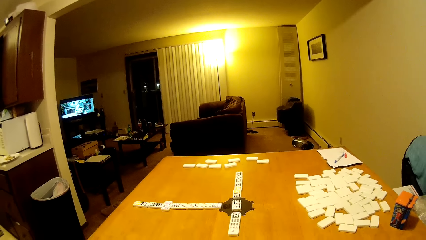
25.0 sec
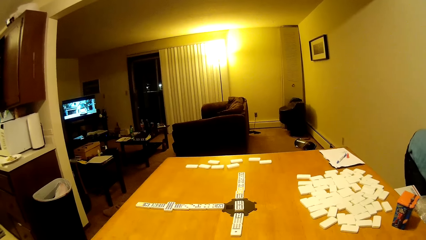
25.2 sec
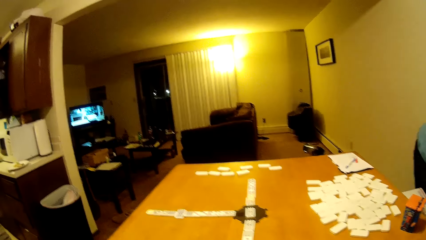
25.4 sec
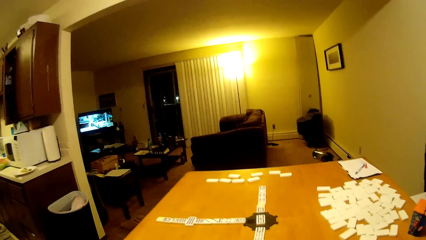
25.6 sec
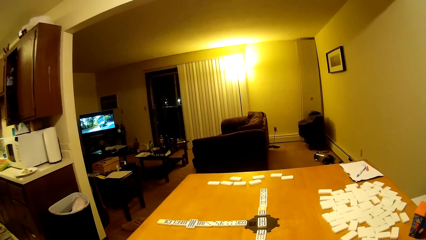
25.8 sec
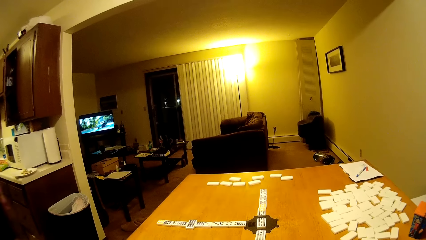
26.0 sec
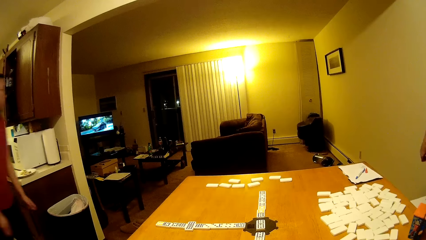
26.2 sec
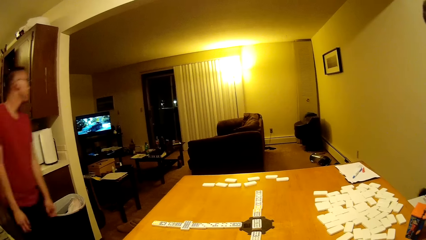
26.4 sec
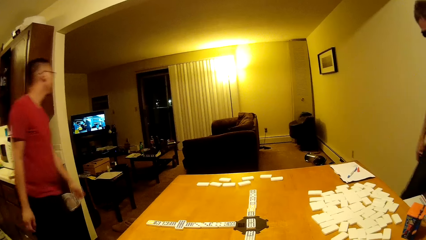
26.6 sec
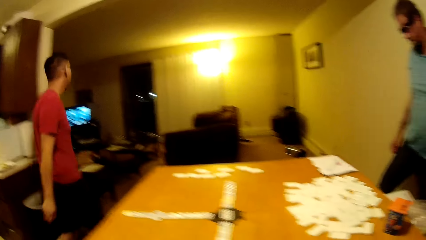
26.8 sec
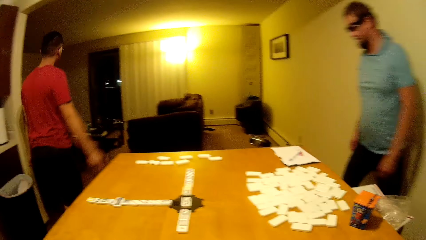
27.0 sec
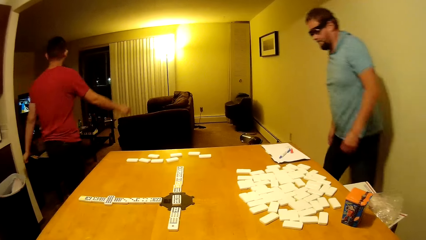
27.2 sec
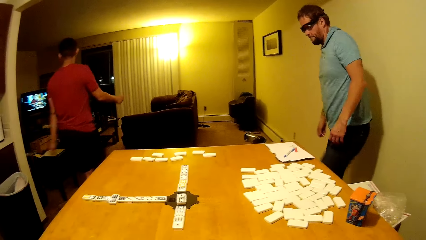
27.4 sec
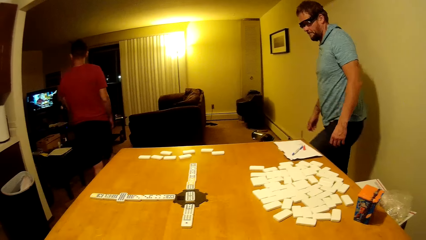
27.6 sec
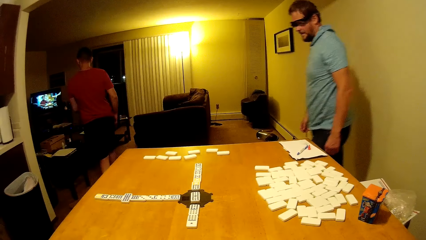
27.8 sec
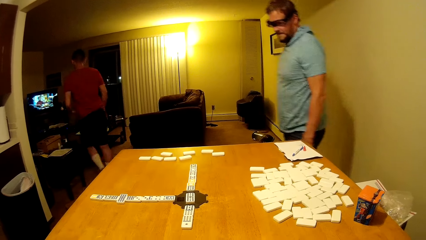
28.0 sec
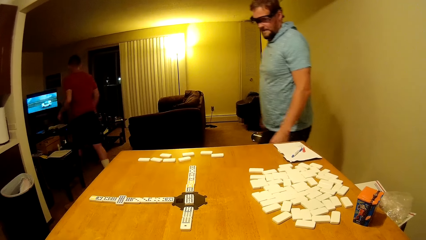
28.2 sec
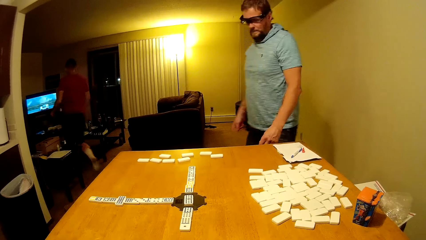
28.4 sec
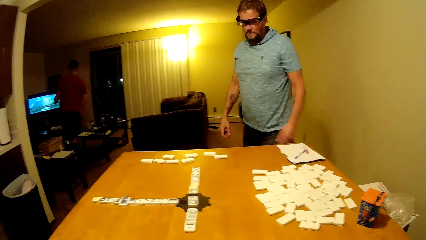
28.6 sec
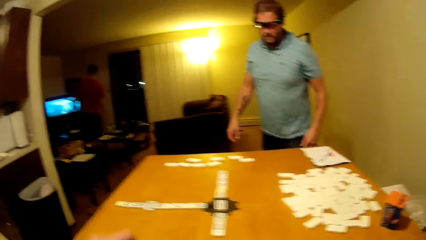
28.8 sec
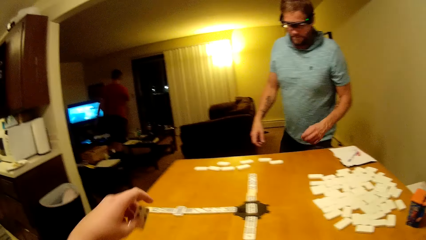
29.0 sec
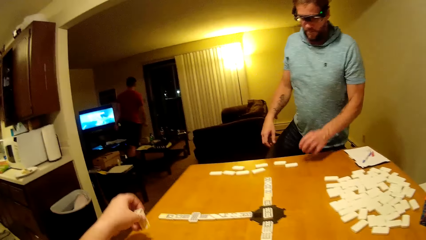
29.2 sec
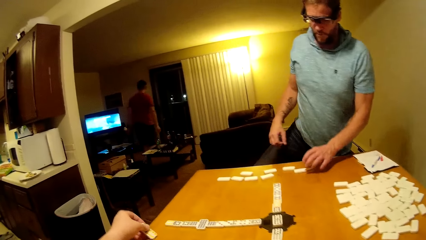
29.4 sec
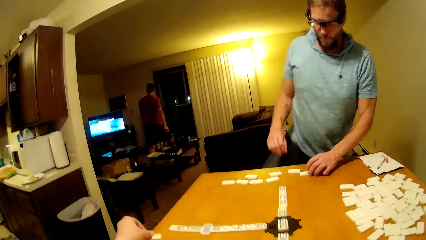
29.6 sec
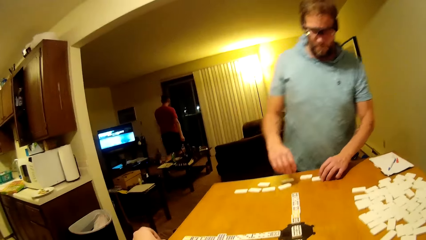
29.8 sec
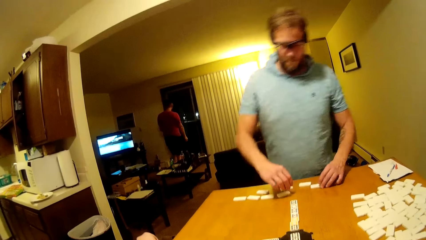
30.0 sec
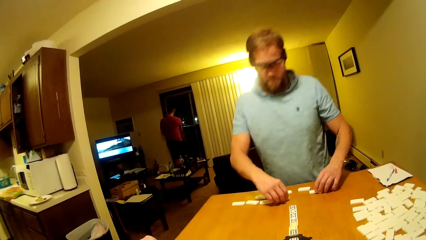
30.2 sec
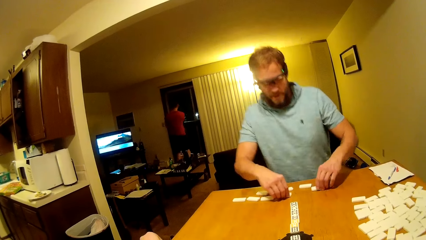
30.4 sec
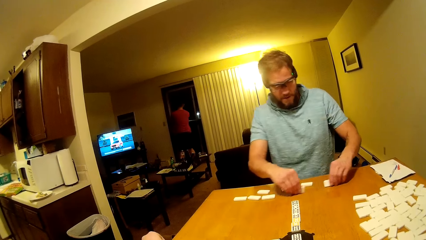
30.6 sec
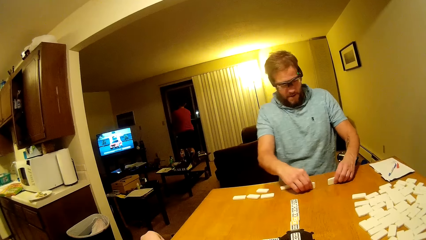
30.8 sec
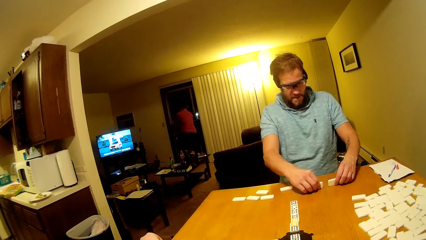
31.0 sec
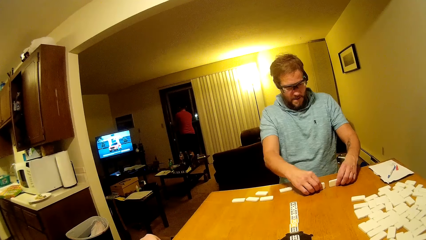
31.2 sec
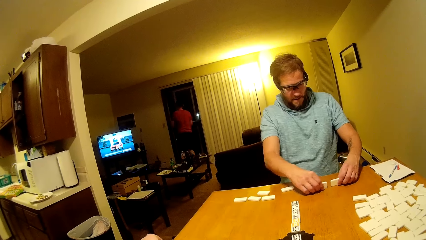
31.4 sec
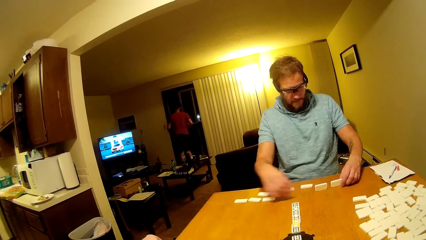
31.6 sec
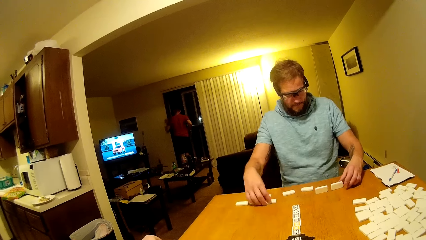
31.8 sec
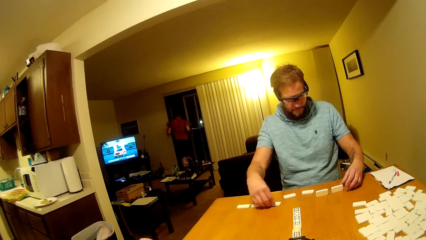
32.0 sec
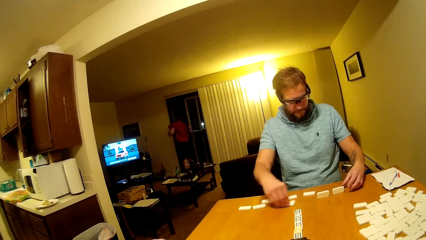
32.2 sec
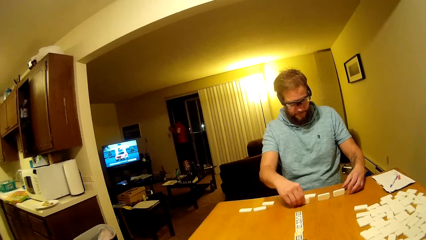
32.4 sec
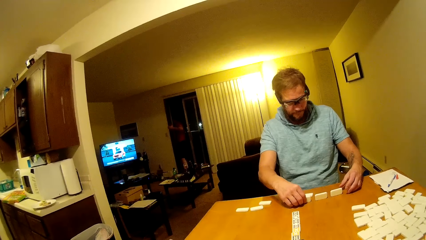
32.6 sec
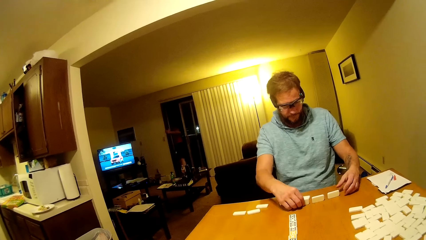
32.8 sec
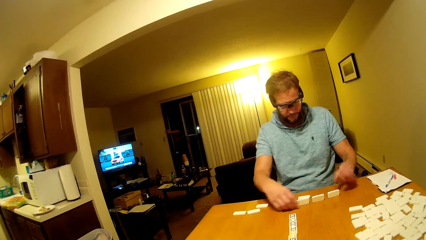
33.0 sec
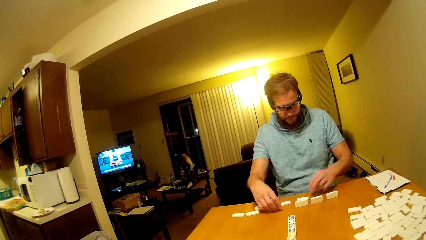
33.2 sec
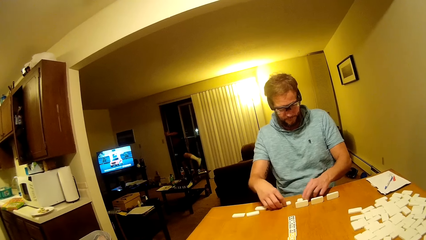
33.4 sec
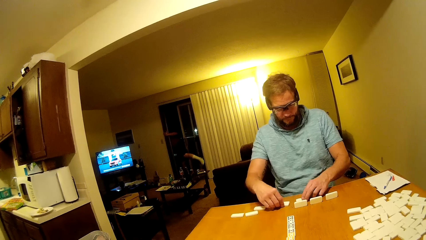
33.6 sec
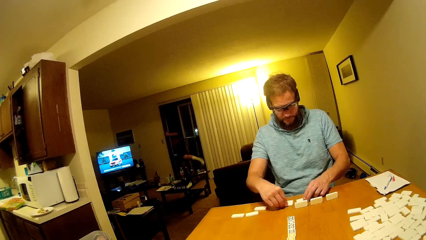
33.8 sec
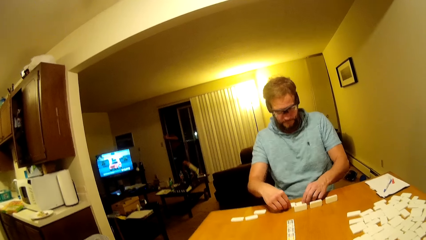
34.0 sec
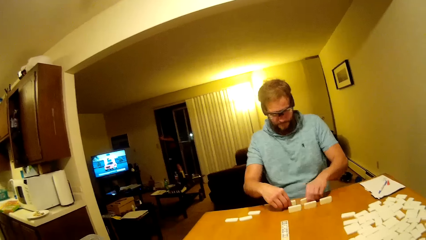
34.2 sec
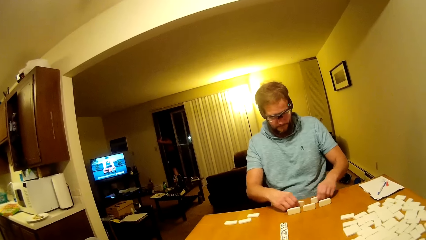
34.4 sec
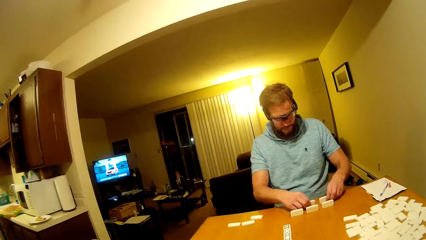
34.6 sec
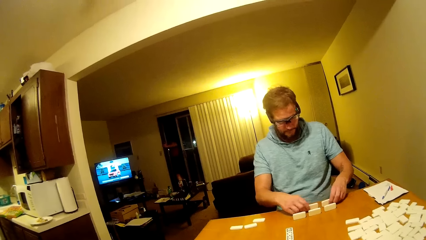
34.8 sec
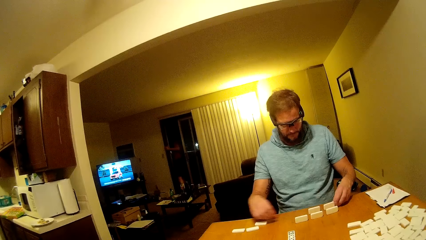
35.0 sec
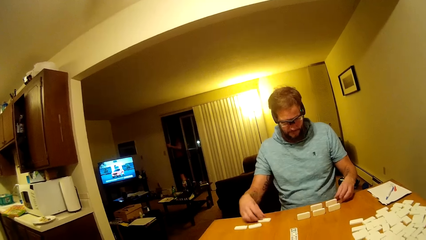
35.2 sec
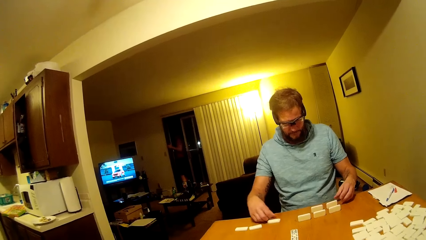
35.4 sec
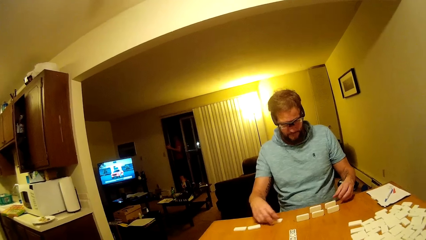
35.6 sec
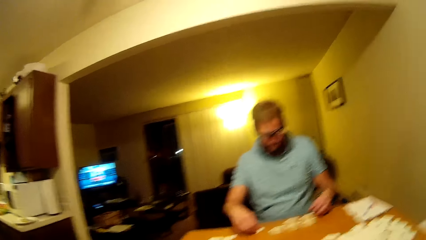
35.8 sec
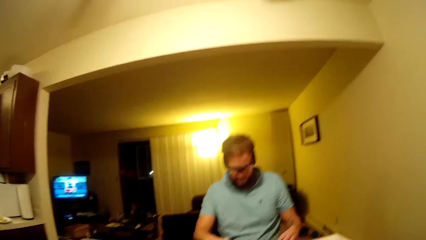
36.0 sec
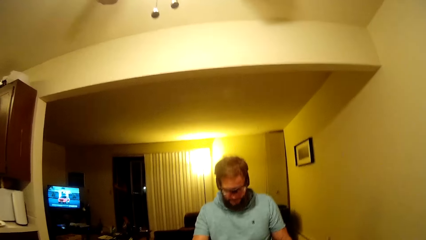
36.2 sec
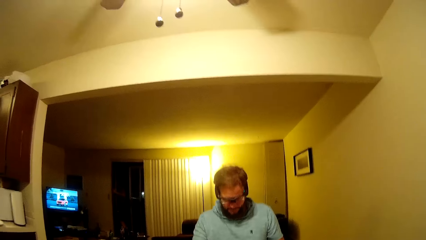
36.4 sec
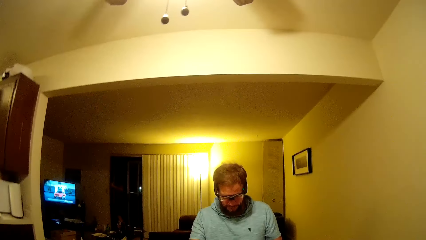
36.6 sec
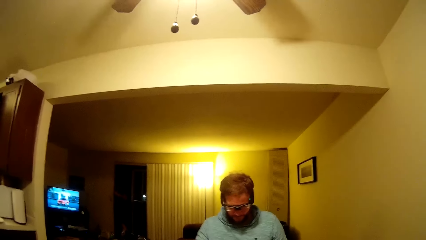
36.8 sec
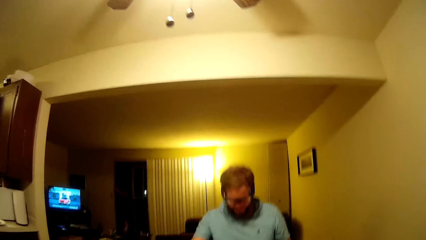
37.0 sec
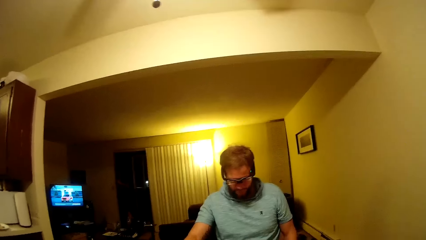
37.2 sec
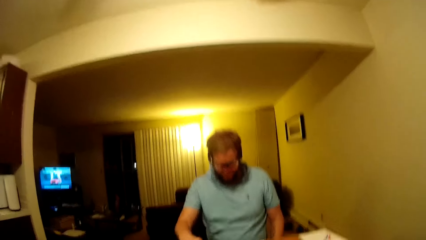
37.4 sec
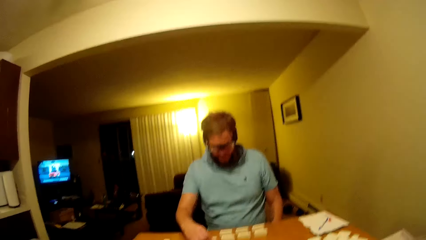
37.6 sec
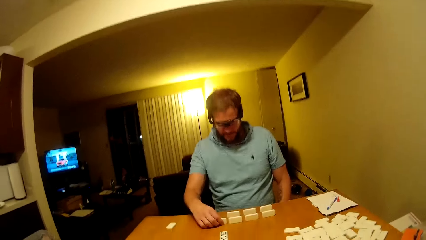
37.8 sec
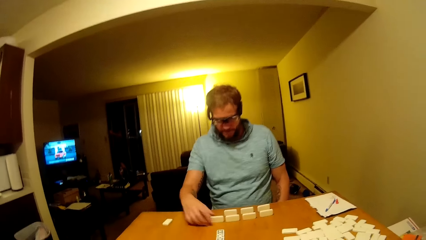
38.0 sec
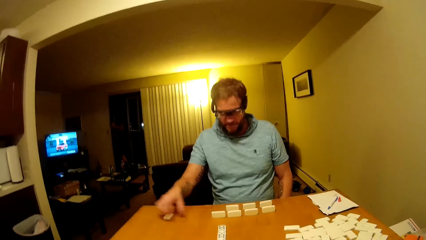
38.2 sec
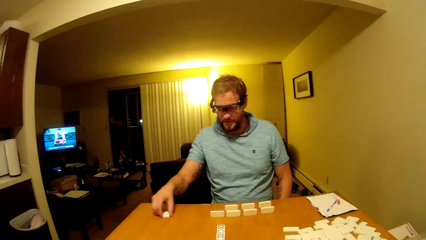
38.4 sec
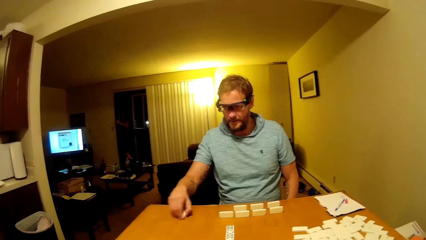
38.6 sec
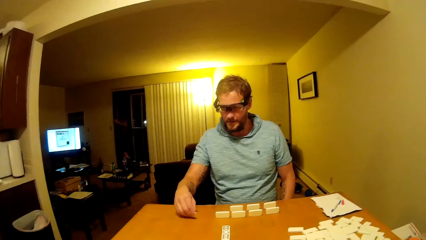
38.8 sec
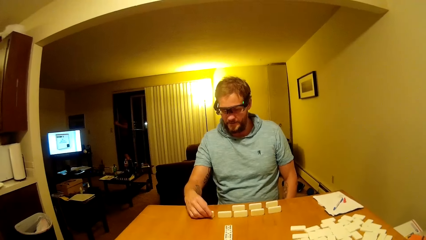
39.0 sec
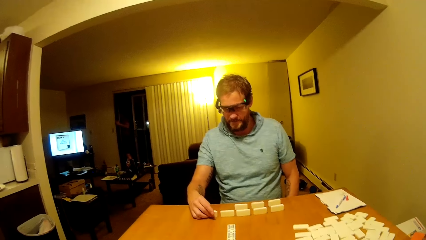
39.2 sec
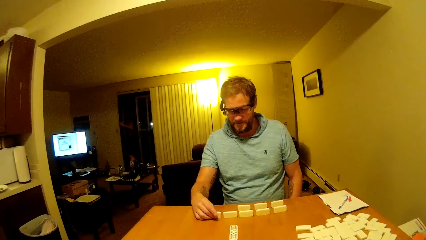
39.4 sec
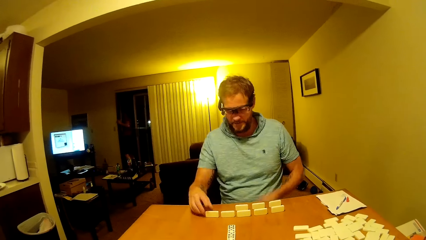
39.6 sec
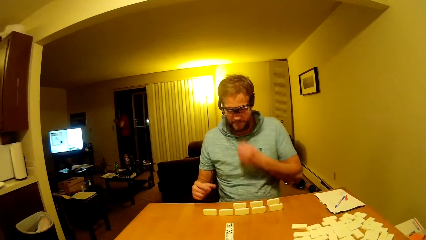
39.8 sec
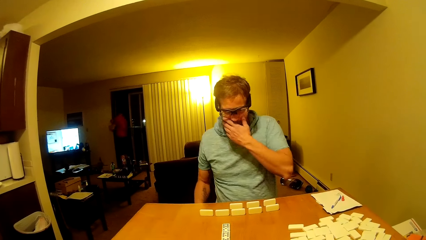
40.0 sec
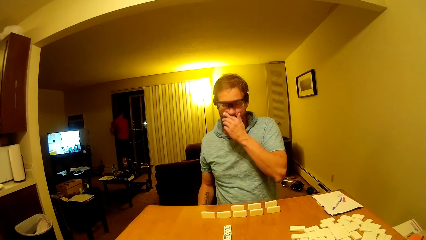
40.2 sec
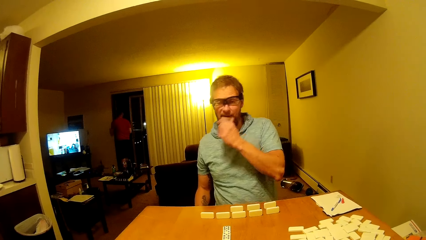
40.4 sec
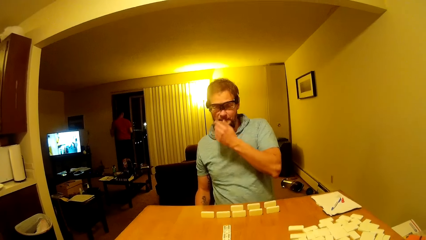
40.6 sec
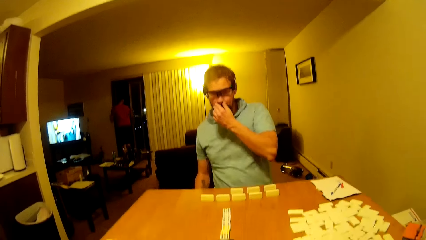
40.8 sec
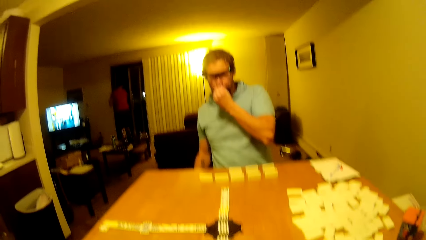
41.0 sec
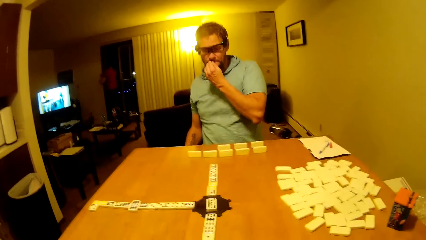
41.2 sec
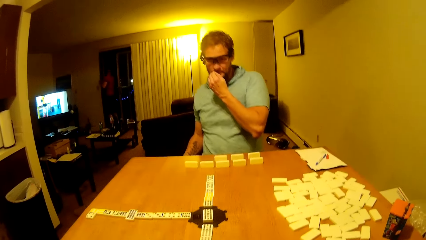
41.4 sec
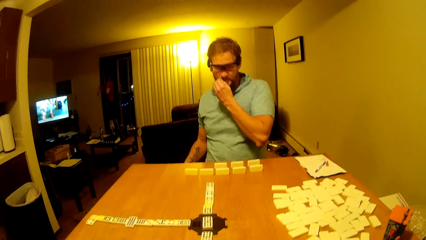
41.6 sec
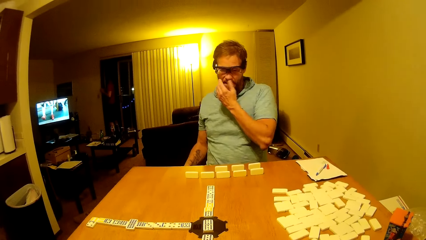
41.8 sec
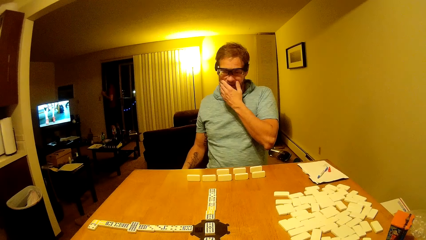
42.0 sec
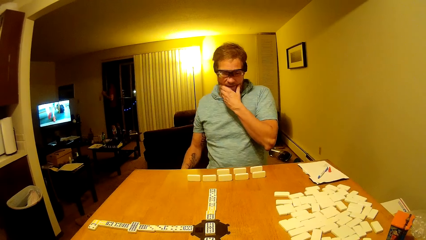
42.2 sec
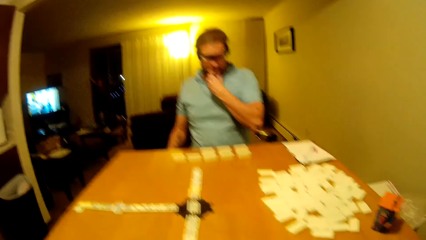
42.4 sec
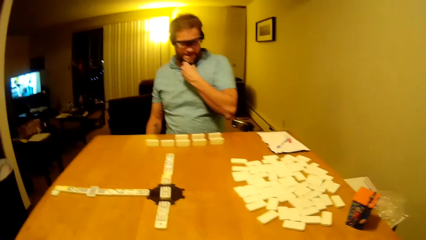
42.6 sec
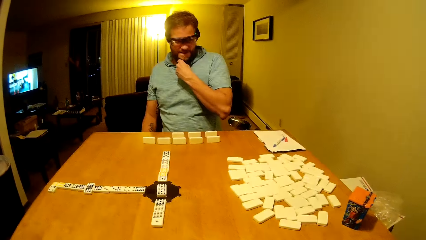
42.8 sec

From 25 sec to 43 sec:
A man walks in the room. Another man walks in the room. The other man sits on the chair. The camera wearer places the pai gow tile on the table. The other man drags the pai gow tiles on the table. The first man opens the door and peeps outside. The other man drags the pai gow tiles on the table and arranges the dice. The camera wearer looks around the room. The other man arranges the pai gow tile on the table. The first man walks inside the room. The other man touches the mouth.
